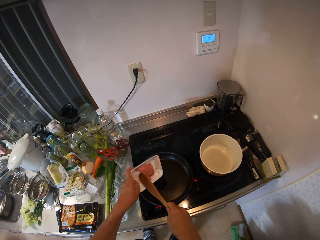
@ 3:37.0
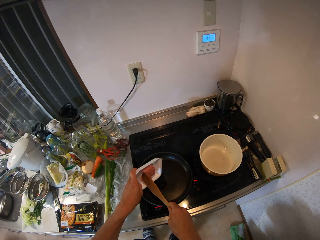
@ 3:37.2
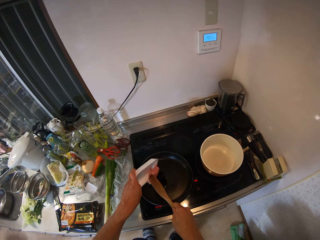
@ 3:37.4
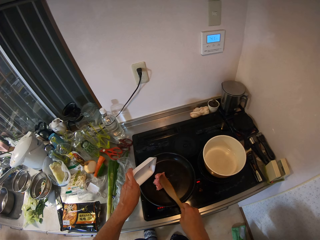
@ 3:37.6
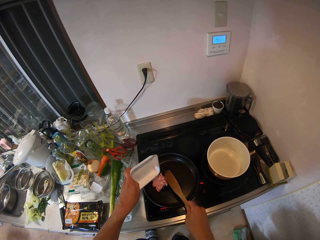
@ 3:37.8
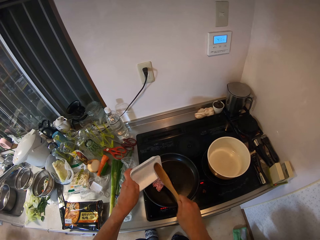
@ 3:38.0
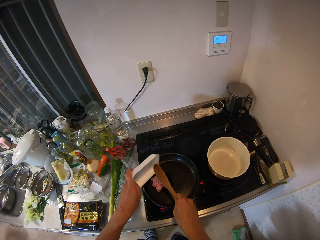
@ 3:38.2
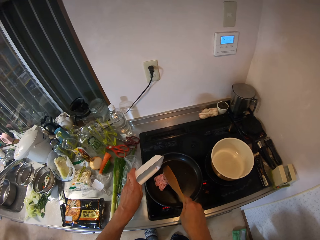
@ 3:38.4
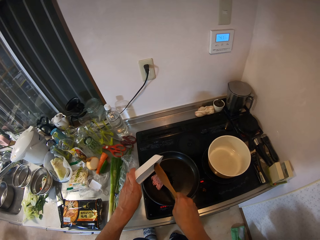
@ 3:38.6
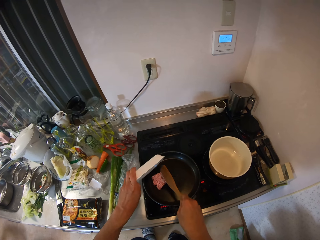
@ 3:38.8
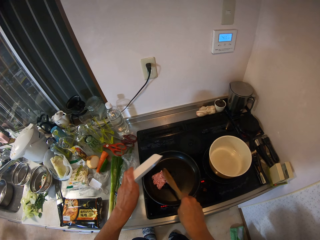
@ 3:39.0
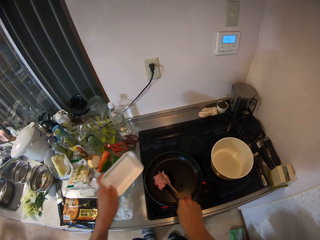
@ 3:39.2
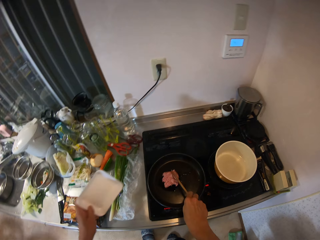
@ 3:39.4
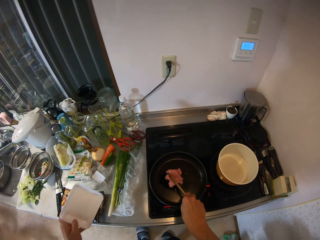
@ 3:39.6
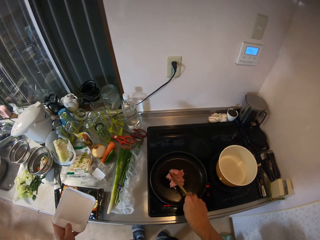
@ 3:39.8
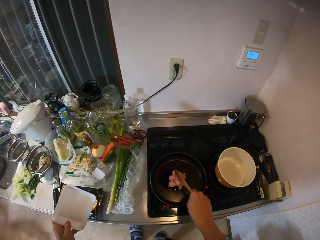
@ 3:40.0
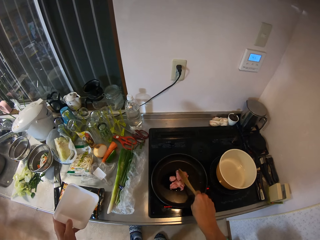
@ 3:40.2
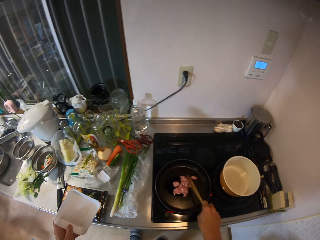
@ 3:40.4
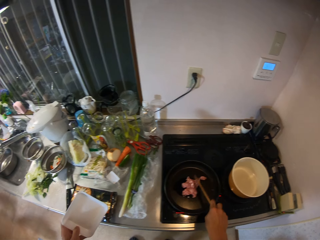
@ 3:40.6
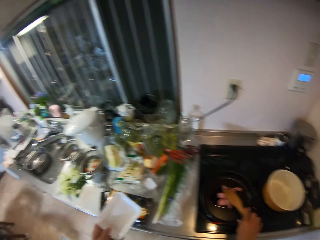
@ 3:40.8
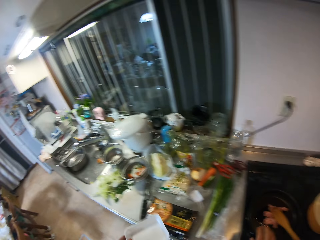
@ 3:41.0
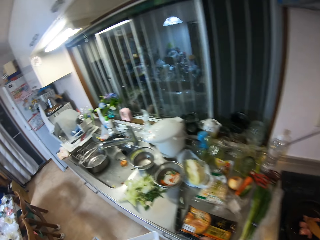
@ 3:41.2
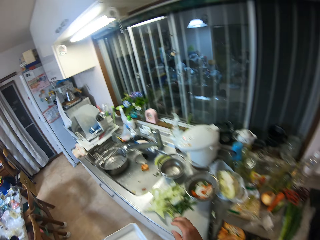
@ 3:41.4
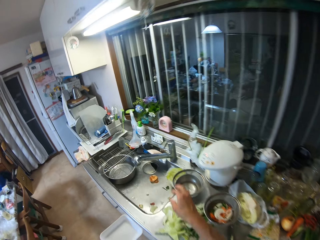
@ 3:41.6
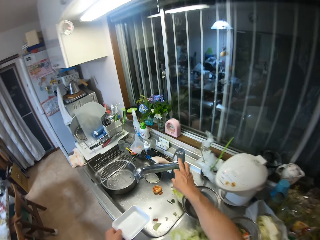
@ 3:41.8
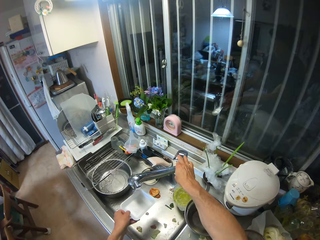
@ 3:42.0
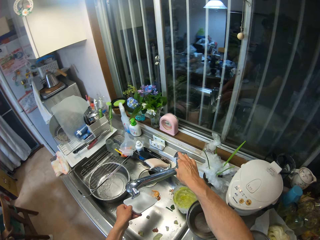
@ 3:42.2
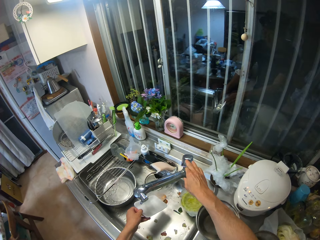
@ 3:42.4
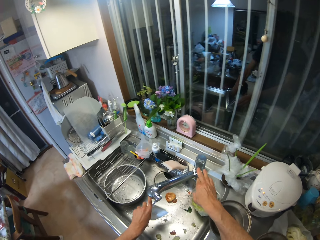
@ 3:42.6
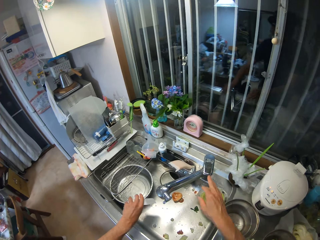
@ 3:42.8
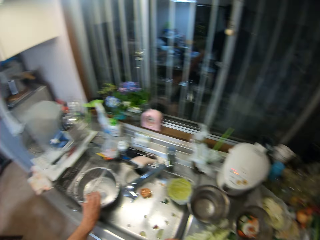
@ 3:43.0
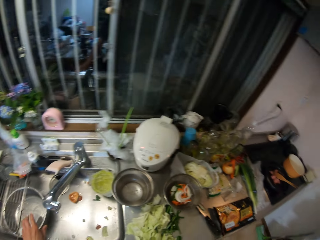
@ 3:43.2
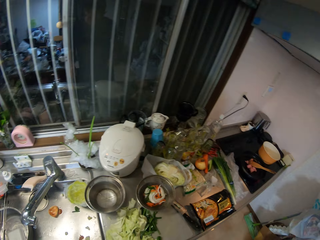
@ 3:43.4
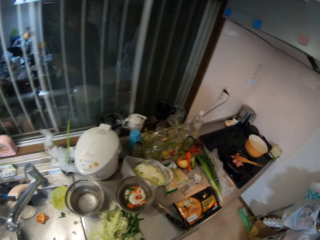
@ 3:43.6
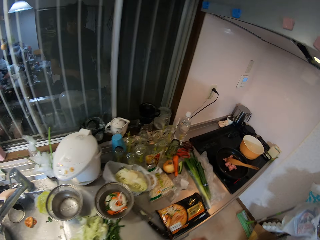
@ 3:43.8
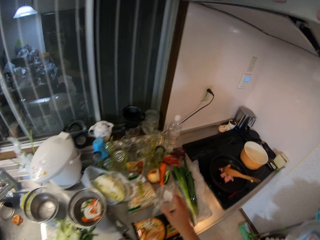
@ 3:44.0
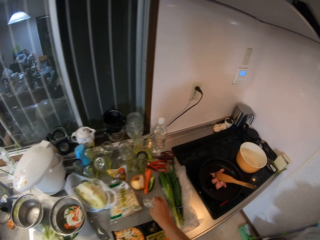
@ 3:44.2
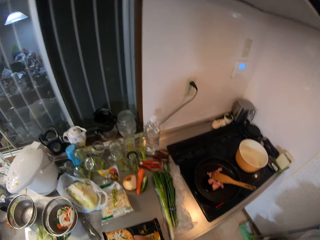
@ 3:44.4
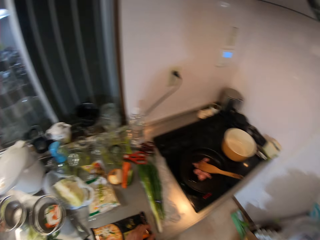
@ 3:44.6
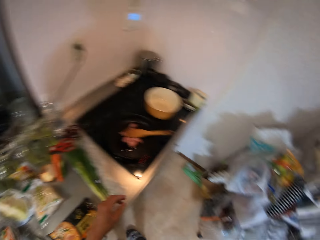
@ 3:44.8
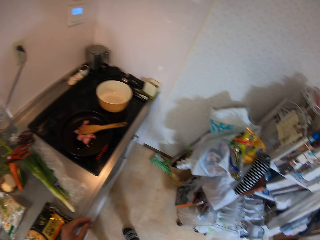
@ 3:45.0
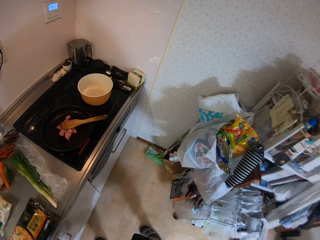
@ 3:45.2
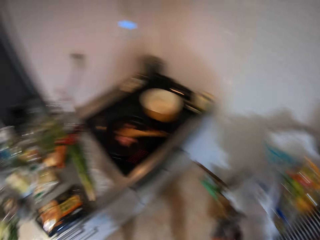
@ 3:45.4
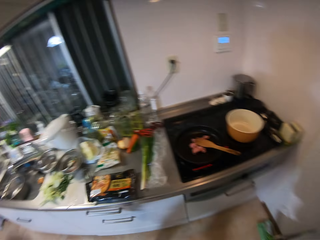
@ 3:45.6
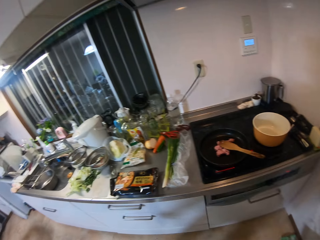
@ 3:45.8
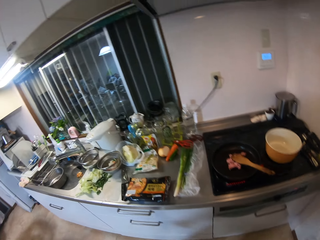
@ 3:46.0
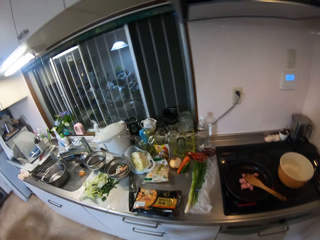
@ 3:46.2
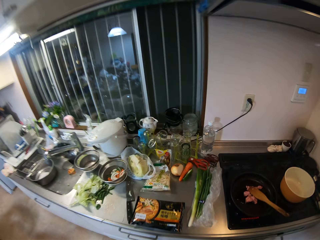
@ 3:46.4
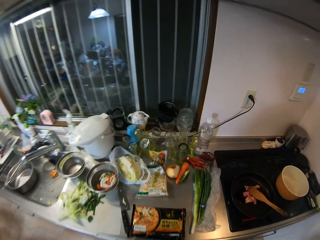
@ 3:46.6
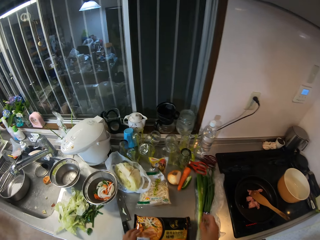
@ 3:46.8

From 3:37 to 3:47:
The camera wearer pours the ground beef inside the groundnut oil in the frying pan. He stirs the ground beef inside the groundnut oil with the spatula. He walks to the tap. He opens up the tap with his right hand. He puts water in the tin. He rinses the pack of ground beef inside the kitchen basin sink. He switches off the tap in the kitchen basin sink. He picks the nylon on the kitchen cabinet.

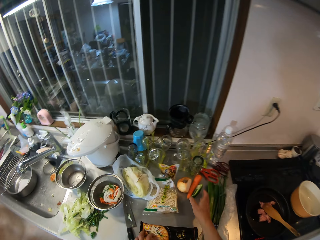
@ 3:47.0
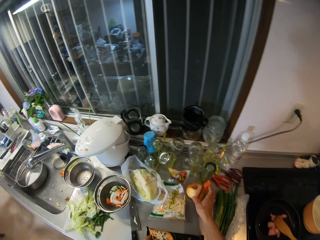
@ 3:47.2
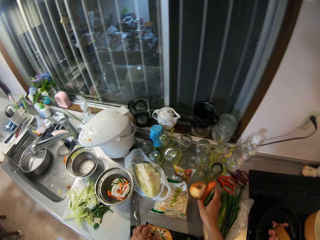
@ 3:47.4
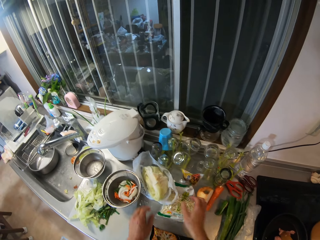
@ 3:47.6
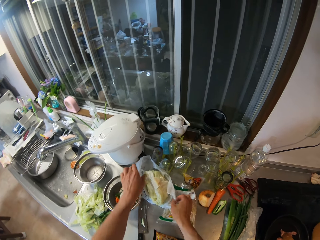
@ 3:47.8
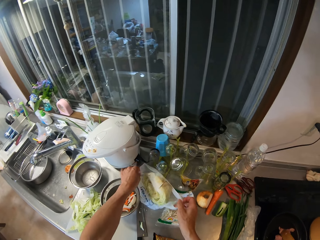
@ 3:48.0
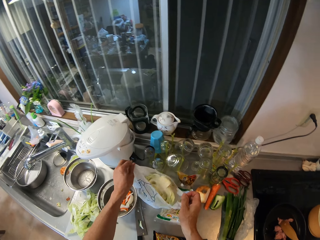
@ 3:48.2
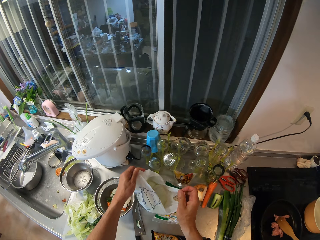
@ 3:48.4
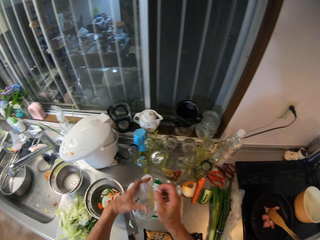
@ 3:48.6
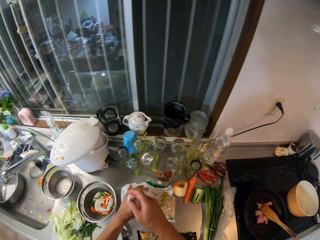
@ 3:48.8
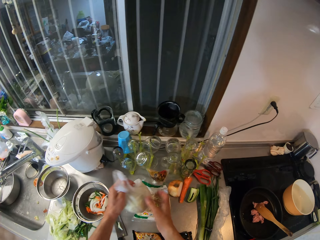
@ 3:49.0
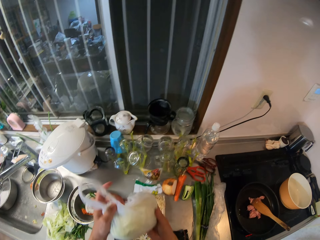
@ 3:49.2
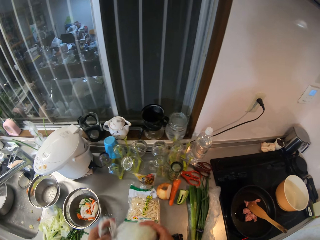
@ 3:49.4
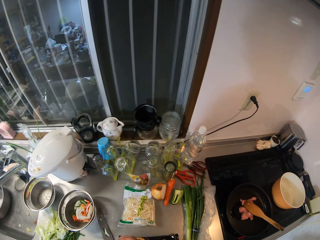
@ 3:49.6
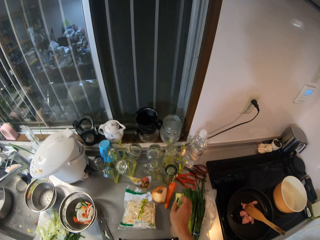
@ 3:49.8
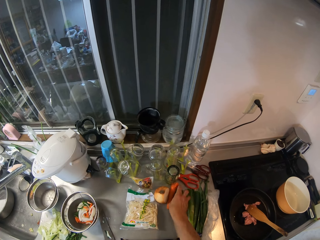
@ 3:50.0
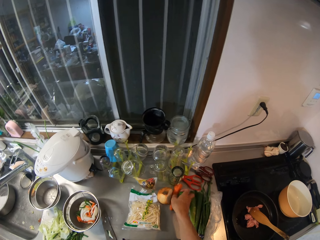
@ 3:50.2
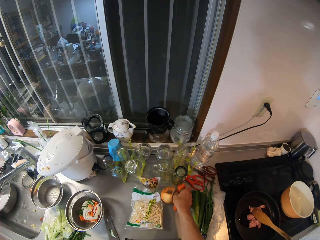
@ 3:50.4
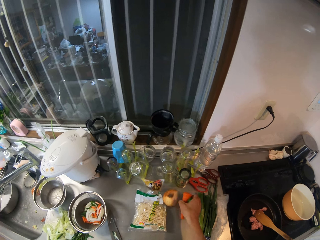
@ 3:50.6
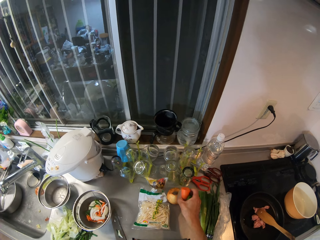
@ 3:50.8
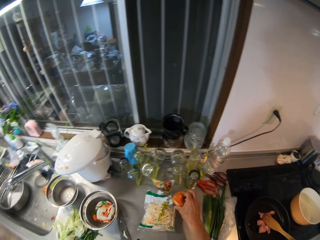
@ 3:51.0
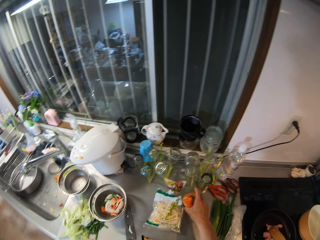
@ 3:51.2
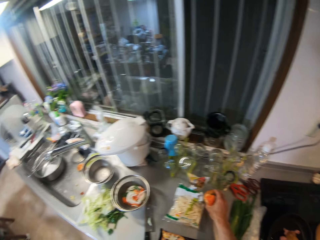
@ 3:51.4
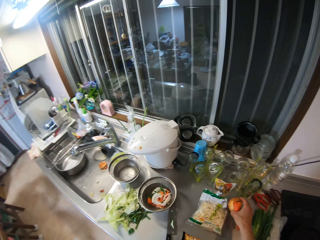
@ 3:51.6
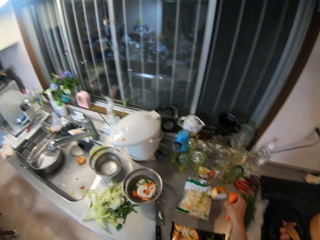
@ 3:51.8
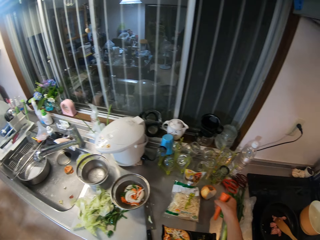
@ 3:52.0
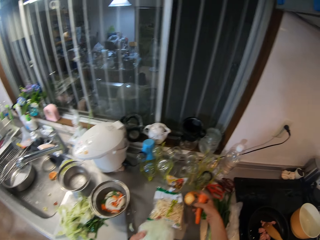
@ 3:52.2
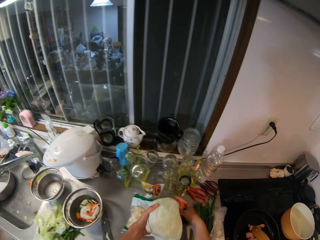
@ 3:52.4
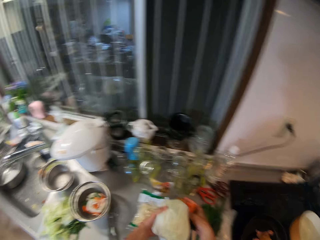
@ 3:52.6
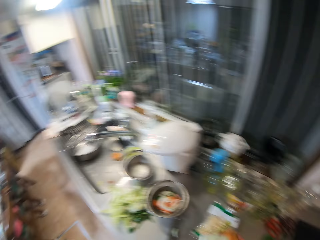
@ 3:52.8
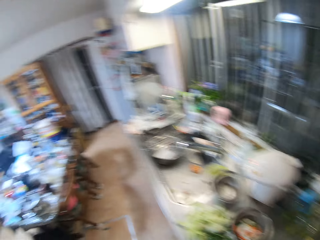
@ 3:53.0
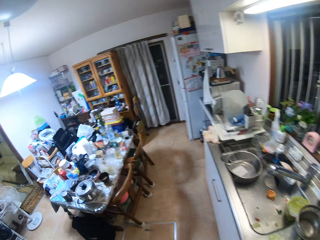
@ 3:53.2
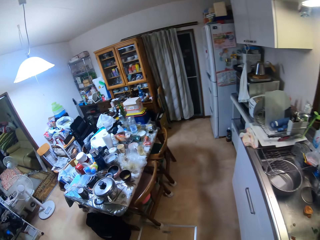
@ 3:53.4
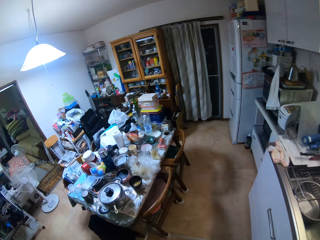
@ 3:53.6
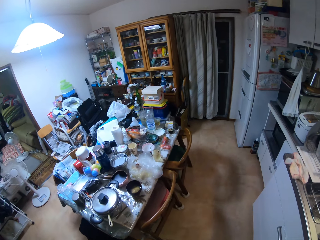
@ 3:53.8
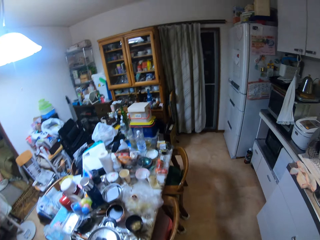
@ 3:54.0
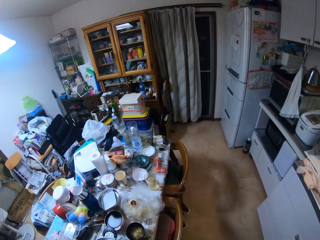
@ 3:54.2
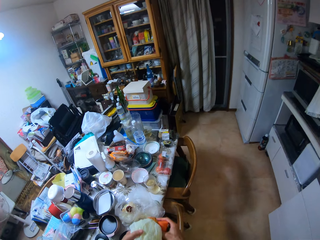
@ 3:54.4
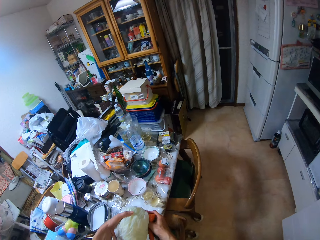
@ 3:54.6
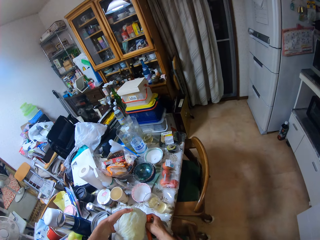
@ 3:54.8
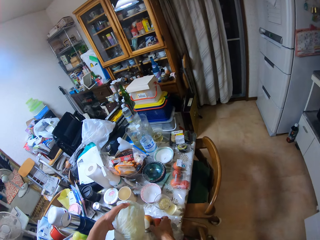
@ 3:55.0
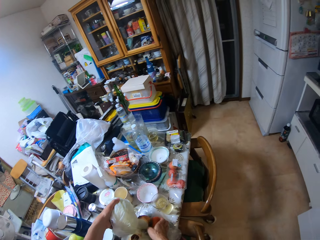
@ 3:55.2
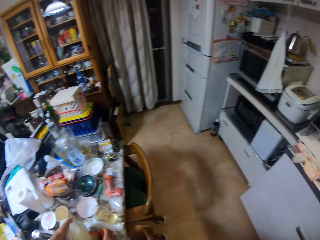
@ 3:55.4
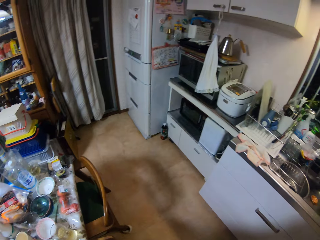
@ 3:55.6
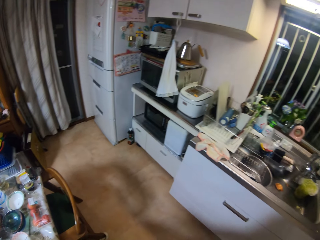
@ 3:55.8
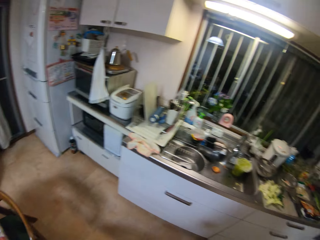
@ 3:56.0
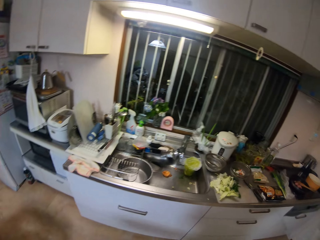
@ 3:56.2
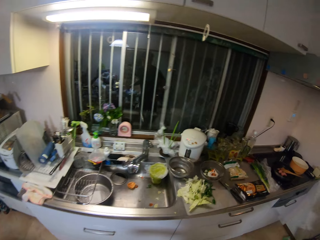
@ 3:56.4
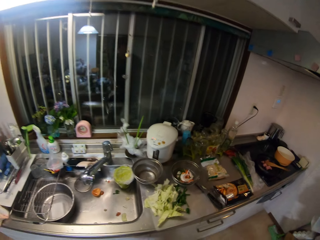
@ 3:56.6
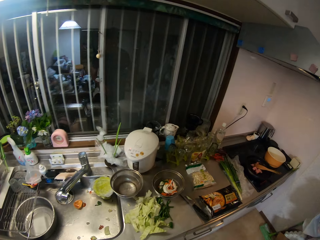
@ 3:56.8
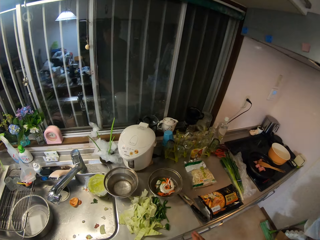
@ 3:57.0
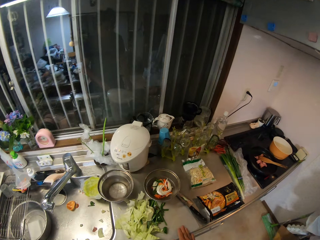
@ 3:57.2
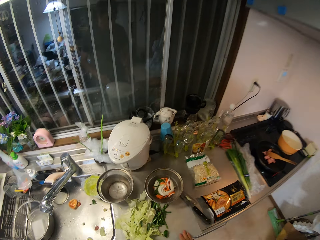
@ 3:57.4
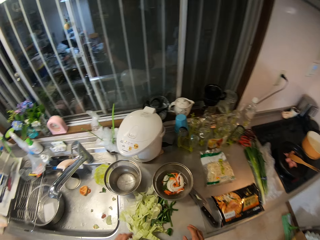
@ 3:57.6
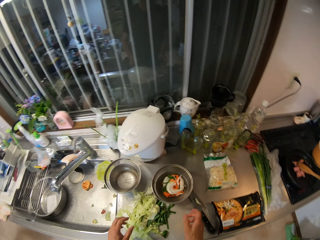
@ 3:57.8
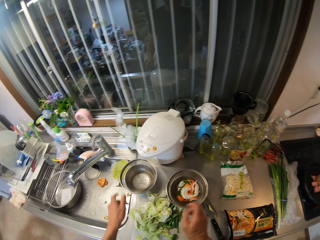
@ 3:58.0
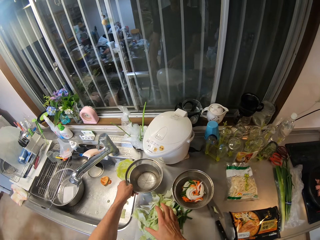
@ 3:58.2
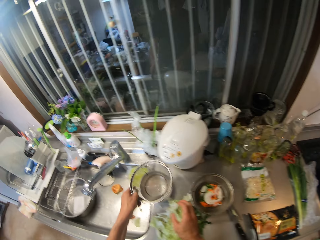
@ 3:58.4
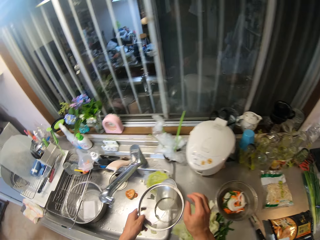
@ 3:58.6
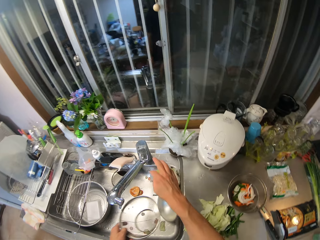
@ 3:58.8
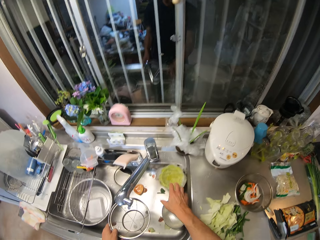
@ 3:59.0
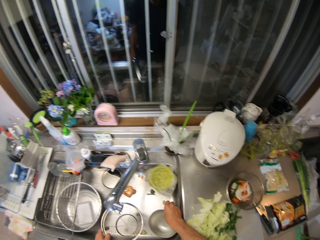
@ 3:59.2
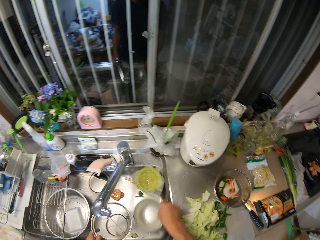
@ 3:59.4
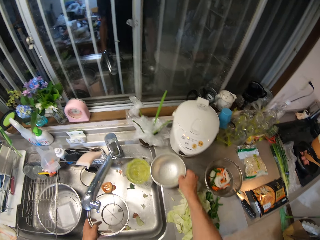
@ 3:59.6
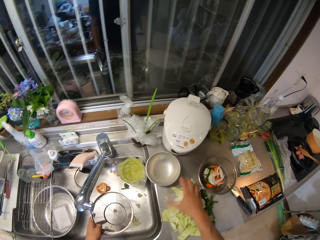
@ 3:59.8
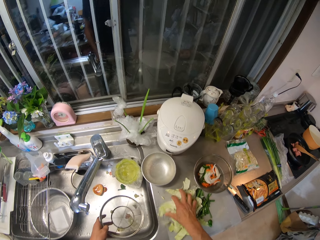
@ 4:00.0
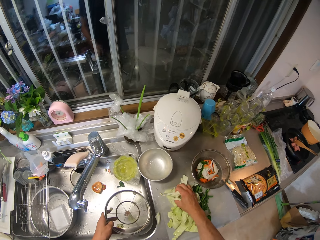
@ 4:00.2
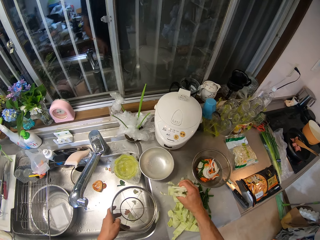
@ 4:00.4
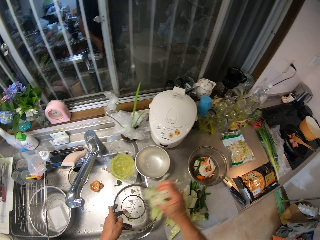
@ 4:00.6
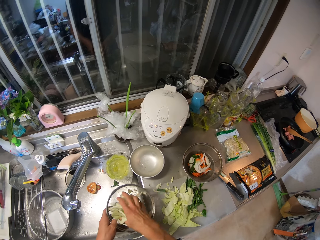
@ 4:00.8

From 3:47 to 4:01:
The camera wearer carries the nylon with cabbage on the kitchen cabinet. He wraps the cabbage nylon in his hand. He picks the remaining onions on the kitchen cabinet with his right hand, picks the remaining carrot on the kitchen cabinet with his right hand, and picks the remaining green pepper on the kitchen cabinet with his right hand. He walks away from the kitchen cabinet. He walks to the other room. He drops the onions on a table in the kitchen, drops the green pepper on the table in the kitchen, and drops the carrot on the table in the kitchen. He puts the cabbage on the table. He walks to the kitchen. He picks the sieve inside the plate or bowl on the kitchen cabinet. He picks the plate inside the kitchen basin sink. He puts the bowl on the counter. He packs the cabbage on the cutting board with his right hand.
